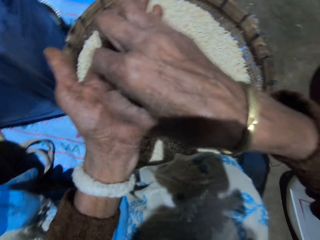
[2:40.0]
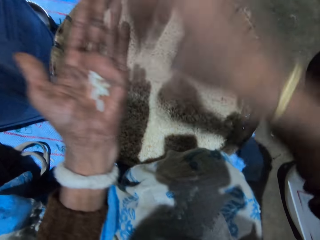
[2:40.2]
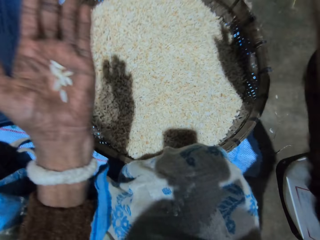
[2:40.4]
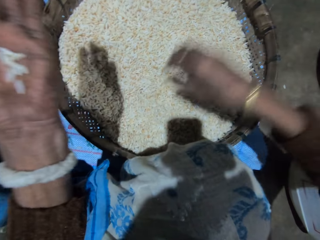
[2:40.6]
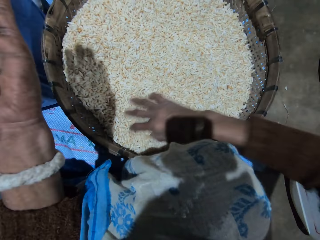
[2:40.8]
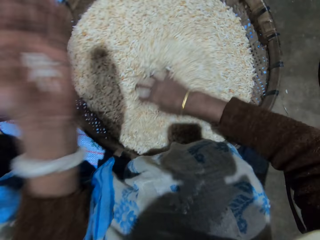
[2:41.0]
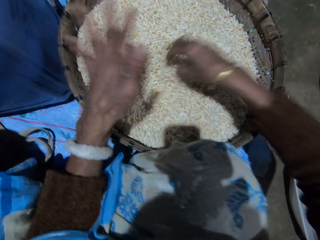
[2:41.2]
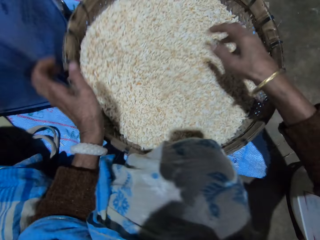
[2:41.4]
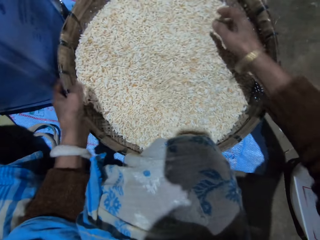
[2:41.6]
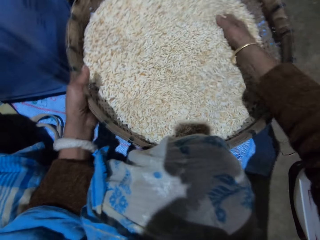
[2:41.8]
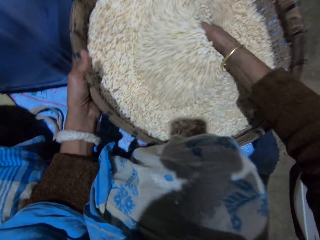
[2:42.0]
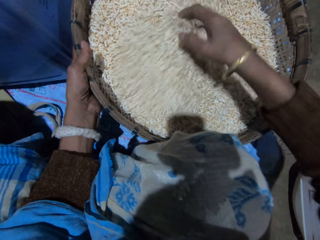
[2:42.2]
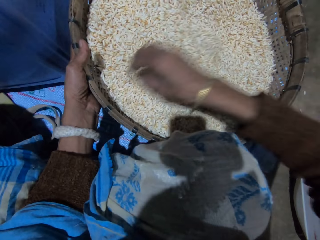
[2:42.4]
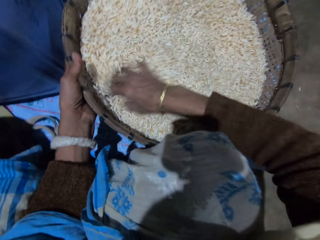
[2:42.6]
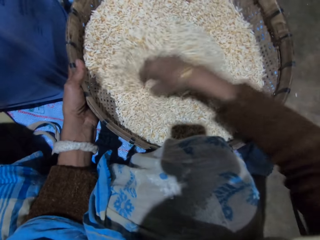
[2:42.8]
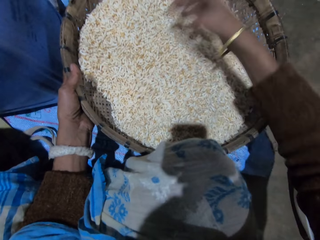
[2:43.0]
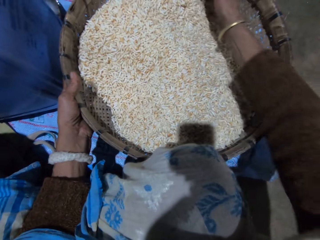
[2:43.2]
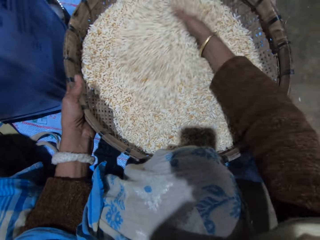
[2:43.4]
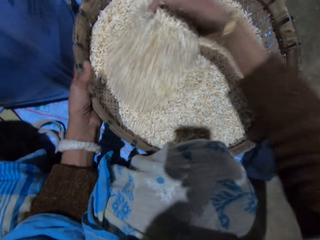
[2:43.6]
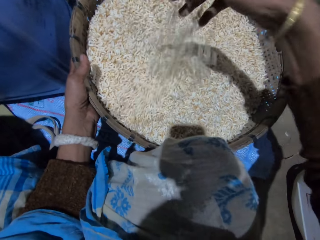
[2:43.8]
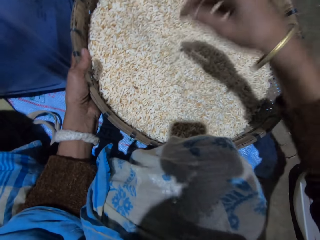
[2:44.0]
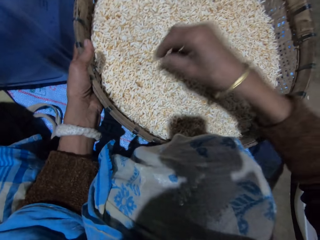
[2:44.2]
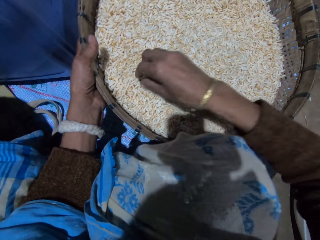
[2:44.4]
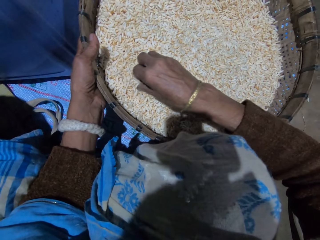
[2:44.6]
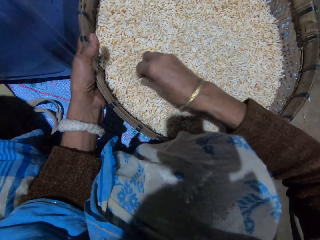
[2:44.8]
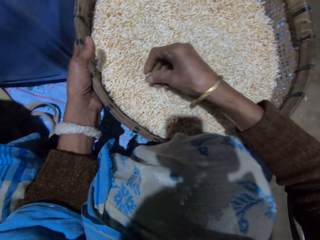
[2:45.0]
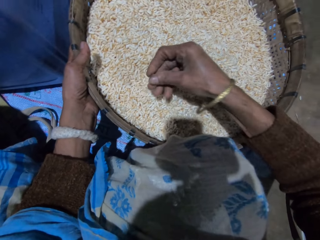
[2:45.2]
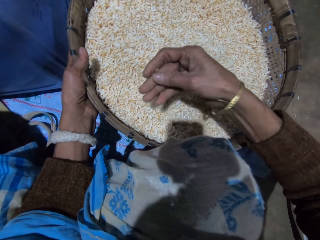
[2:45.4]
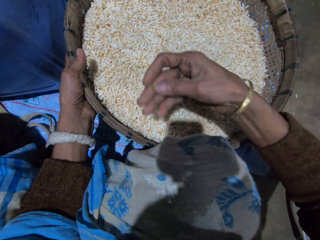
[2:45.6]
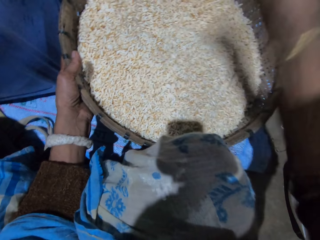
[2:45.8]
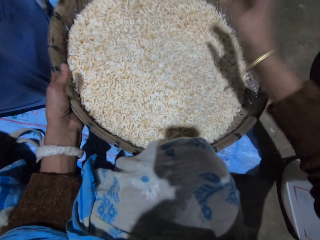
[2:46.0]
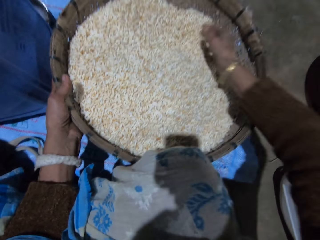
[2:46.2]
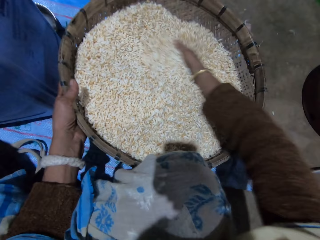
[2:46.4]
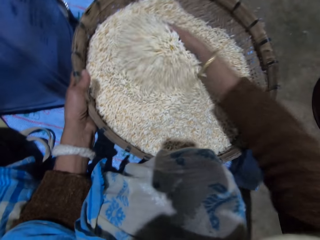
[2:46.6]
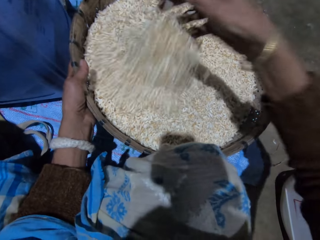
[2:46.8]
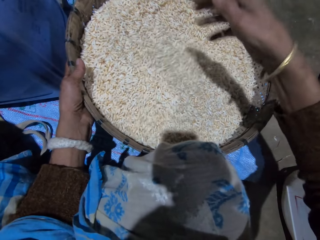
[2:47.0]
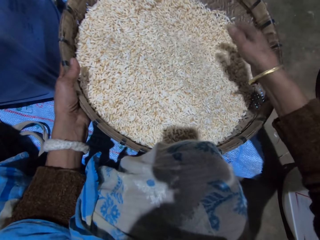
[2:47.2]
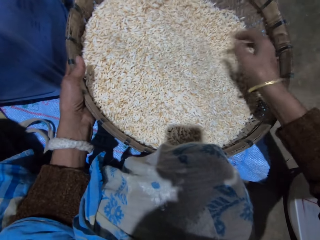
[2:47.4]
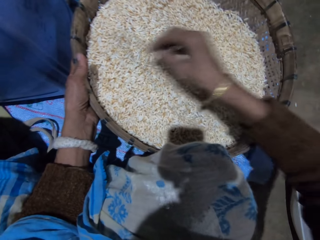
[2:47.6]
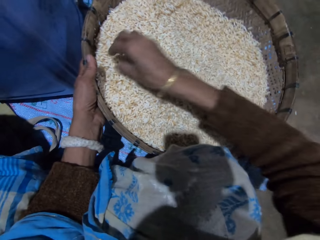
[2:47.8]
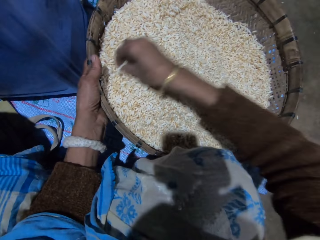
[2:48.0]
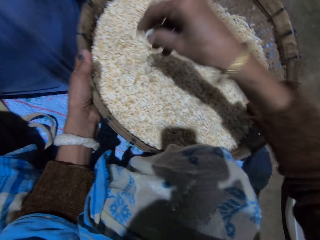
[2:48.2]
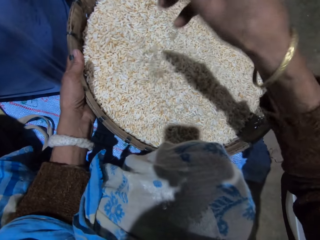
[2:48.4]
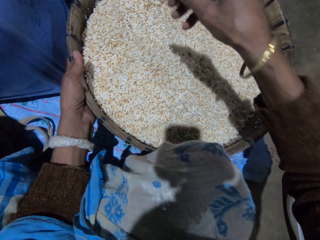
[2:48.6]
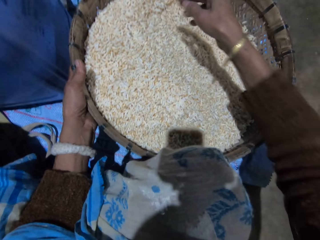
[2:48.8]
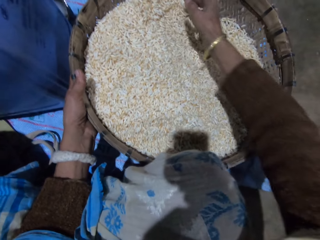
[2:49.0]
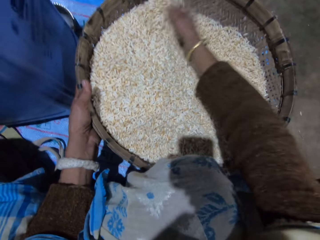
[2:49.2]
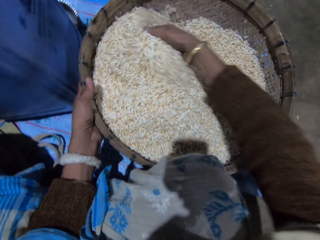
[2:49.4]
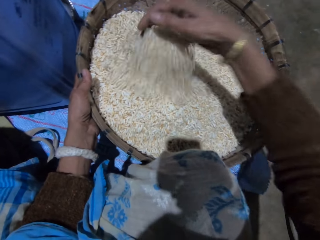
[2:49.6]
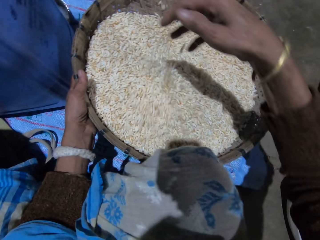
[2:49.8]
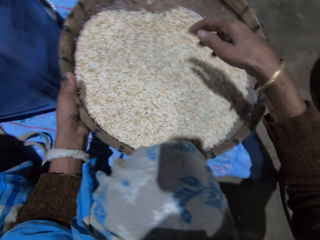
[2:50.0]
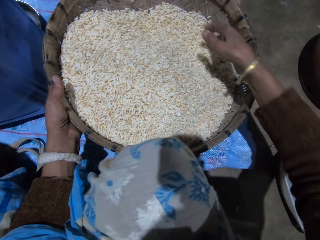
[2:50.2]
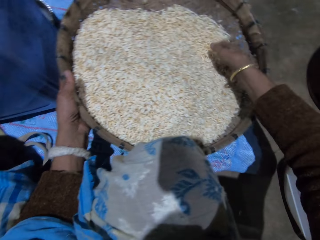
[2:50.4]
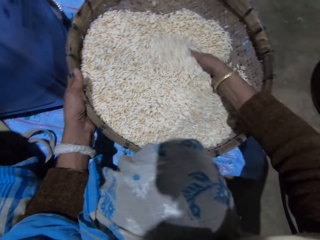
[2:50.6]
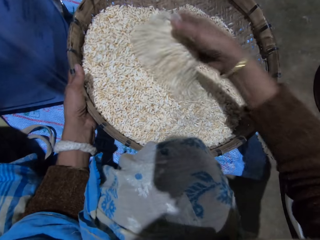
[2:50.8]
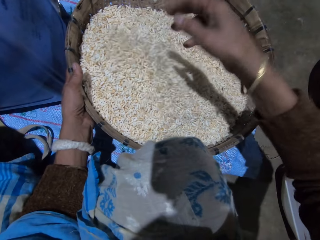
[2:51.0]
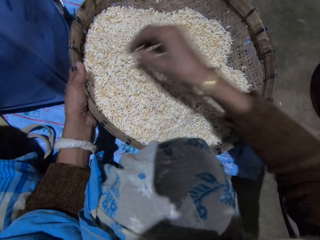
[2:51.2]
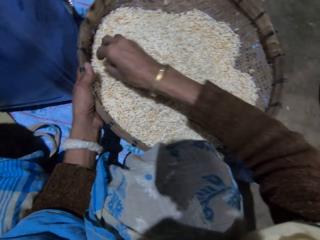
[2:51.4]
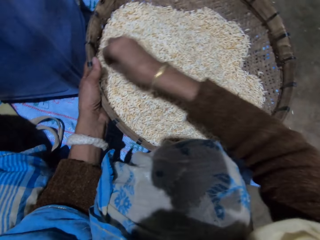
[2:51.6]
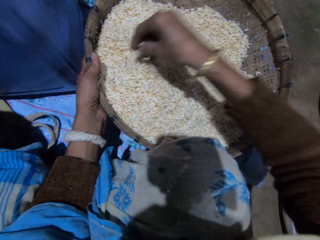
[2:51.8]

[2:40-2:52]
The camera wearer takes out dirt from the grains in her left hand with her right hand. She throws the dirt in her right hand. She sorts out the grains with her right hand. She pours the grains in her left hand into the basket. She turns the grains in the basket with her right hand. She sorts out the grains with her right hand. She takes out dirt from the grains in the basket with her right hand. She throws the dirt in her right hand. She sorts out the grains with her right hand. She turns the grains in the basket with her right hand.

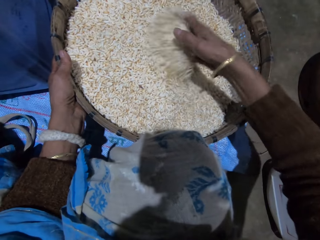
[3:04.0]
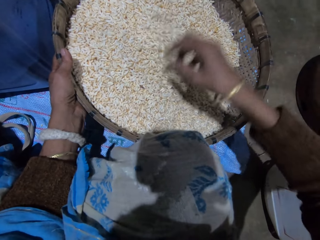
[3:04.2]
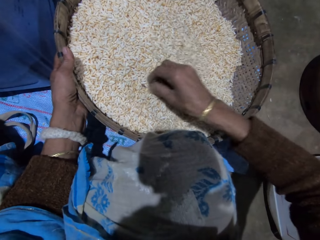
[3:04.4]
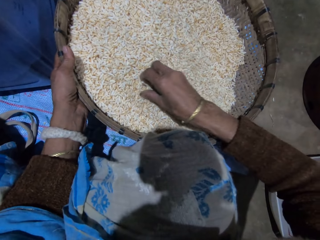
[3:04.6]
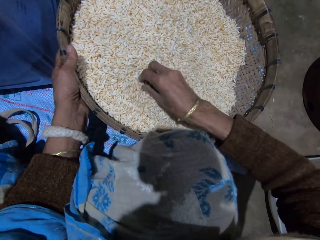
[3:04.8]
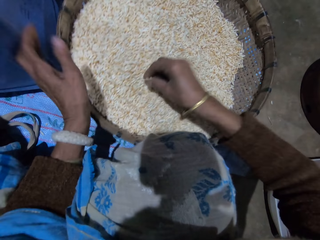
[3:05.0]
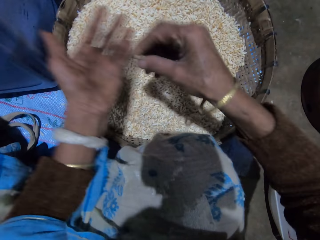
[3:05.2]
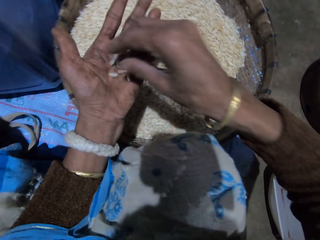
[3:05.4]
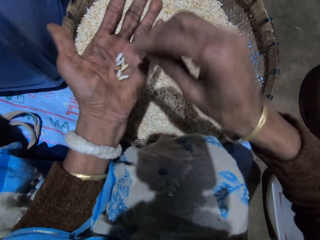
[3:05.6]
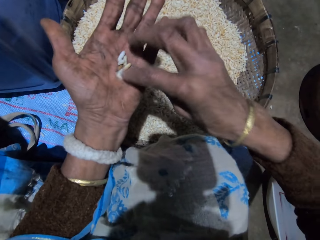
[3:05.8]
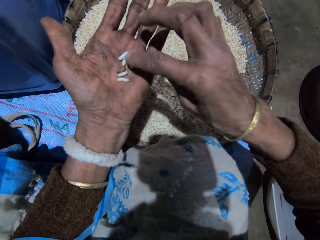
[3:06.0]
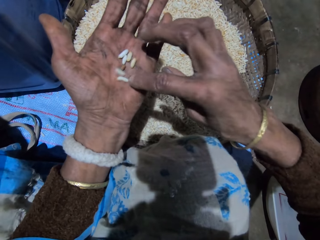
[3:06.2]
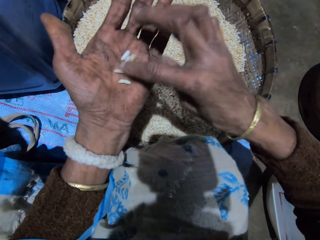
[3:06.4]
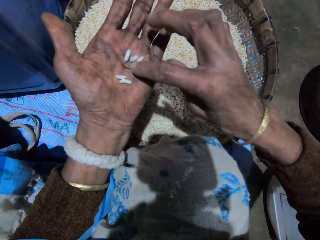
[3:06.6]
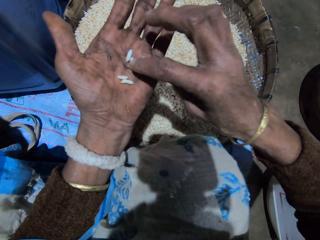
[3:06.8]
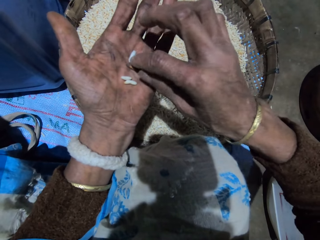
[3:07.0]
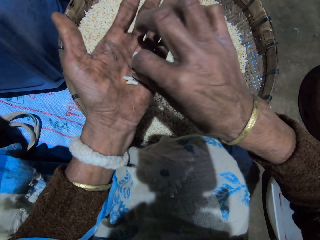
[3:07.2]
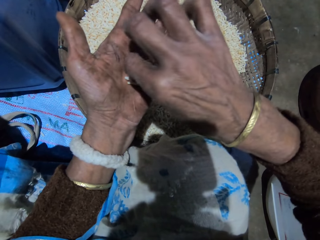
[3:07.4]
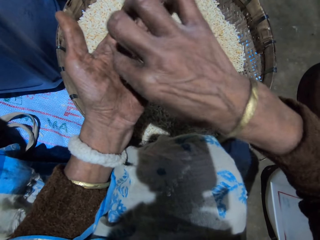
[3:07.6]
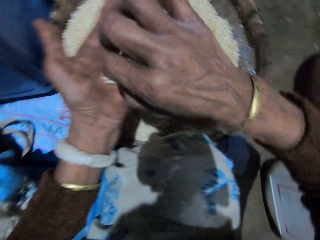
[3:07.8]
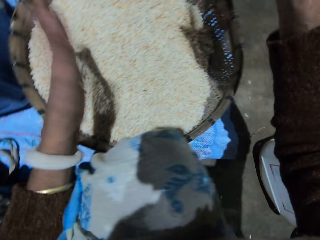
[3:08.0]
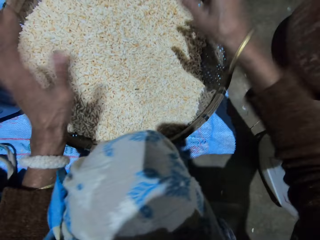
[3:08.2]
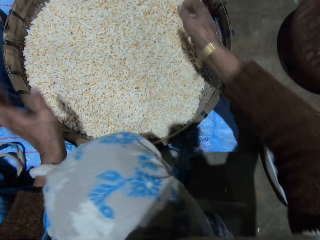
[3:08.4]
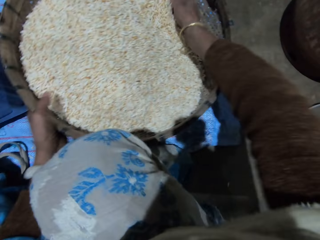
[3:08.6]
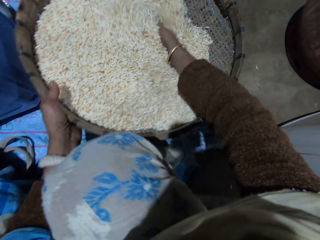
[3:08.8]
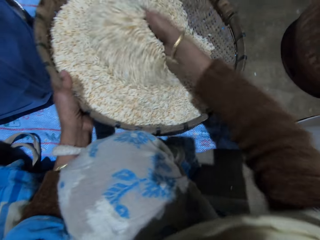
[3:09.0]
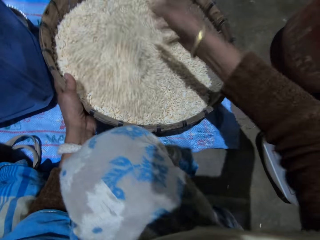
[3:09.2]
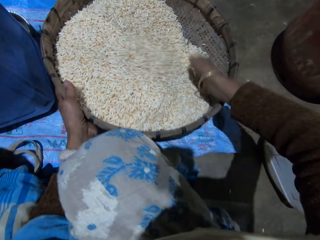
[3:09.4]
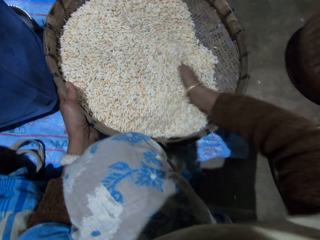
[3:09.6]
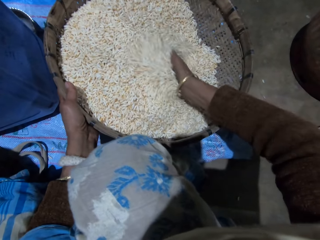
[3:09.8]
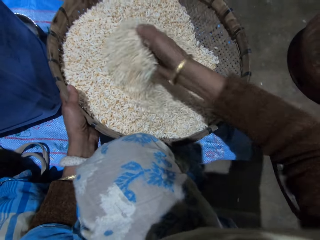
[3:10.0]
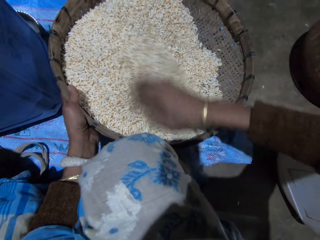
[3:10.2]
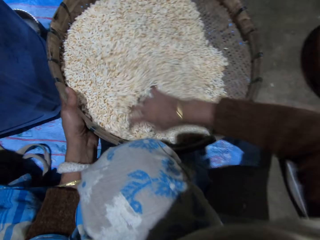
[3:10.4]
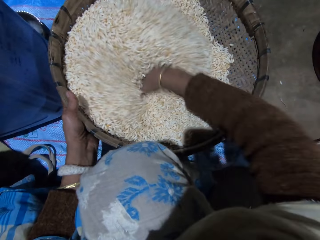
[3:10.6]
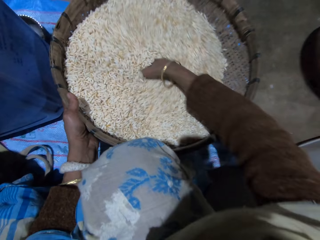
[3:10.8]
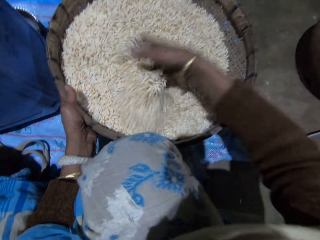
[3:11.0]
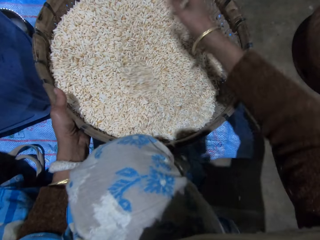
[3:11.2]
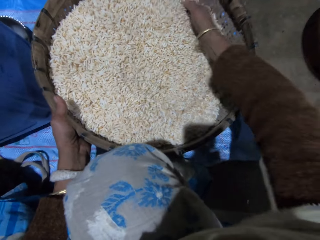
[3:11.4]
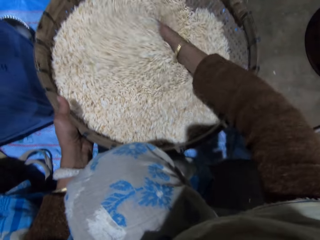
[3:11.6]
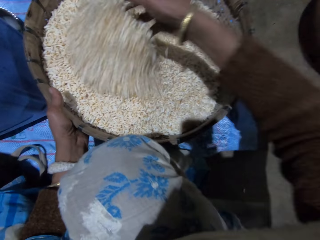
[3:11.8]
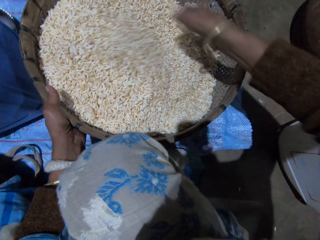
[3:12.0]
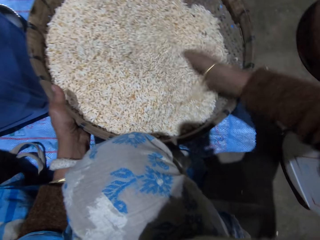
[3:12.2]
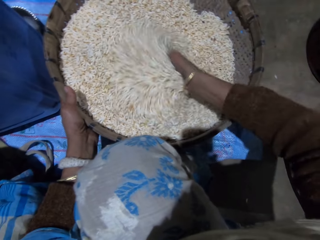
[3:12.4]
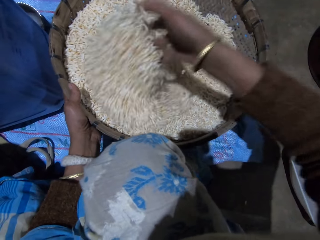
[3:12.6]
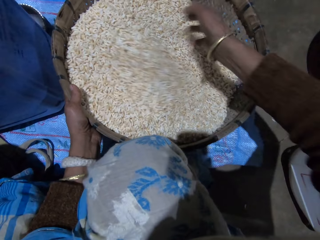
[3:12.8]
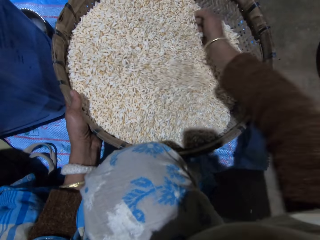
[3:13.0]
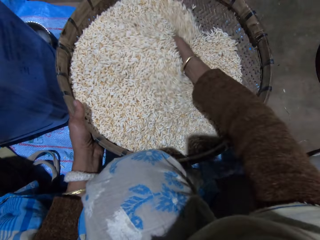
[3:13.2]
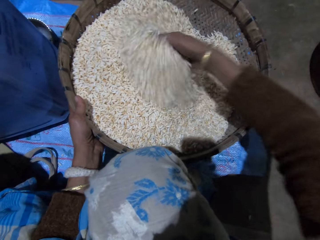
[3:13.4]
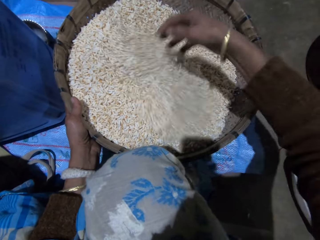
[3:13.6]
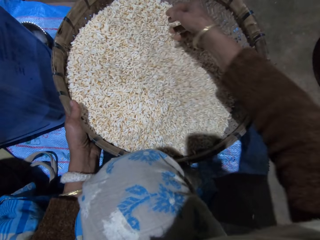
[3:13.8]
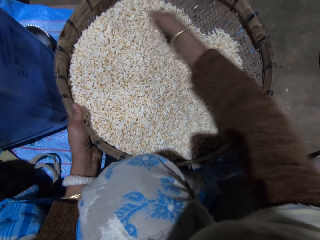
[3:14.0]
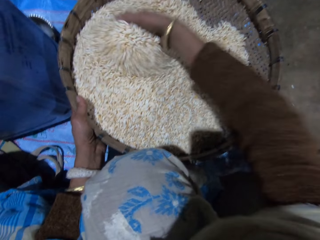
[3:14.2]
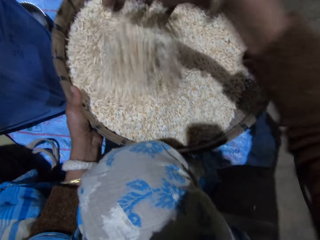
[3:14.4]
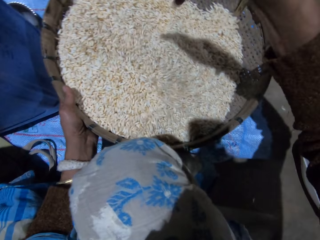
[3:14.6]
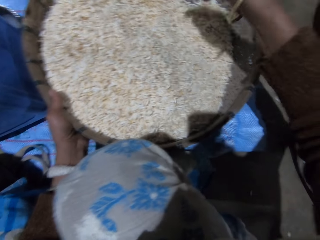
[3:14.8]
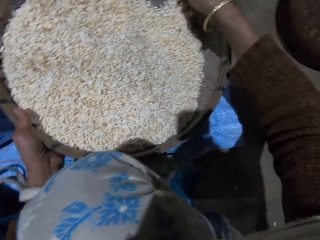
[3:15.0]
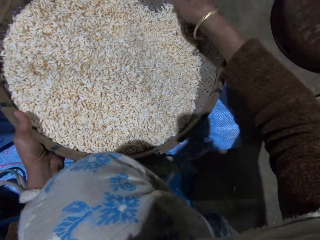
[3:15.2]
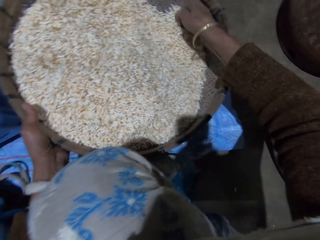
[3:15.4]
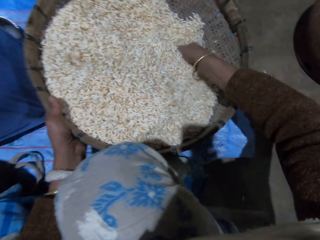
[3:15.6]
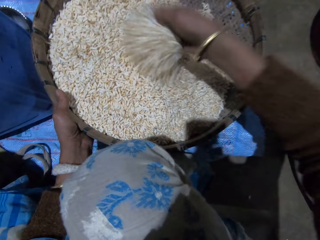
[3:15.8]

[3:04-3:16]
The camera wearer picks grains from the basket with her right hand. She drops the grains in her right hand on her left hand. She sorts out the grains with her right hand. She takes out dirt from the grains in her left hand with her right hand. She throws the dirt in her right hand. She pours grains in the basket. She sorts out the grains with her right hand. She turns the grains in the basket with her right hand.
